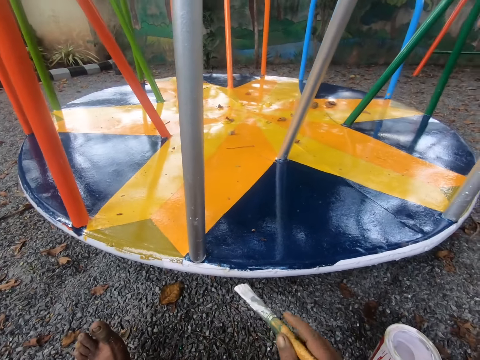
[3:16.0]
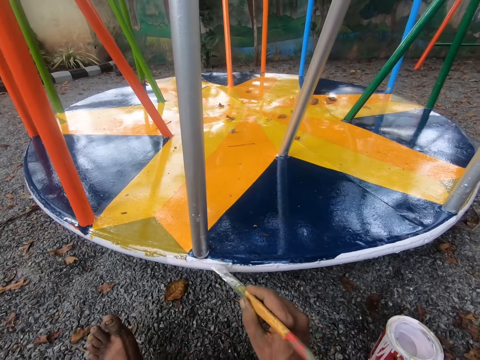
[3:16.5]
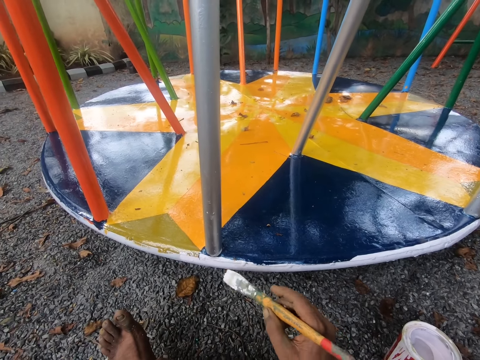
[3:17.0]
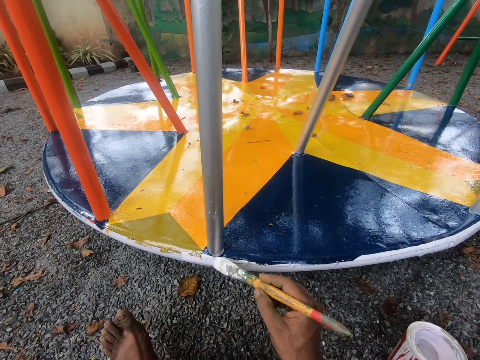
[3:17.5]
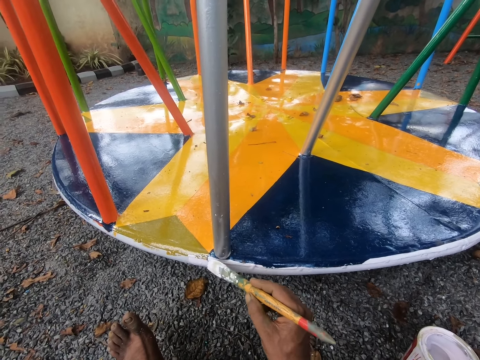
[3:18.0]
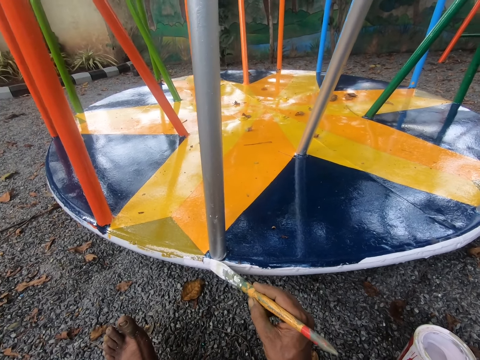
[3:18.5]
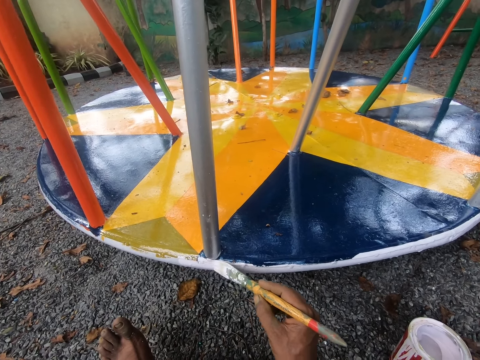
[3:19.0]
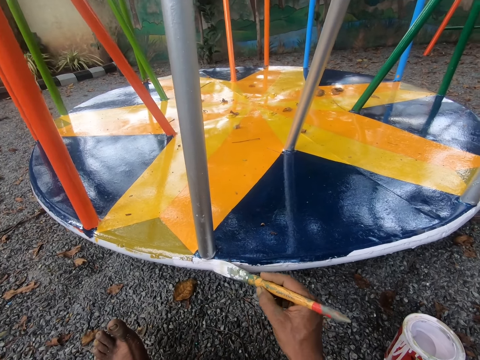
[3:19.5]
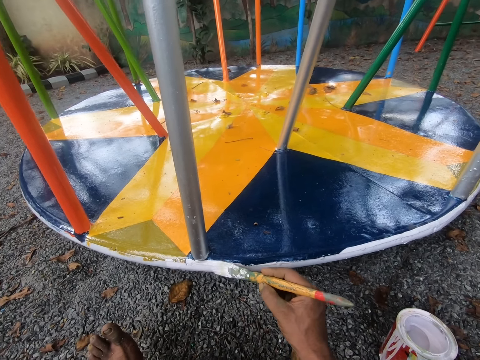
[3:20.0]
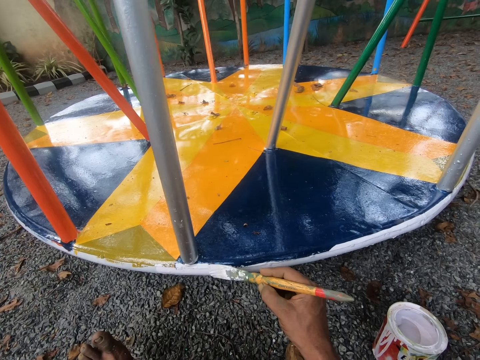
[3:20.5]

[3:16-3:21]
The camera wearer paints the merry go round.

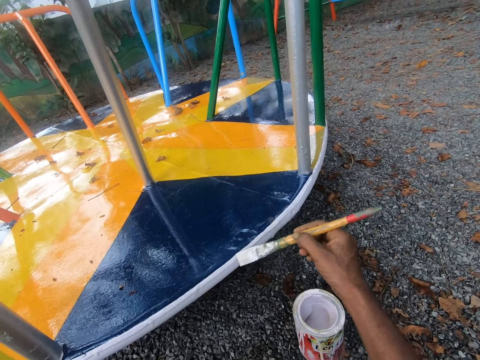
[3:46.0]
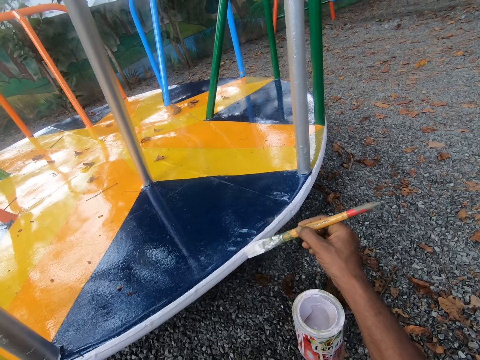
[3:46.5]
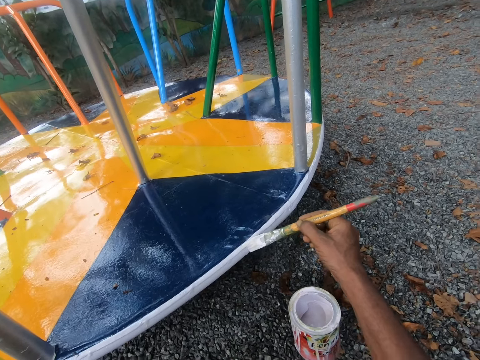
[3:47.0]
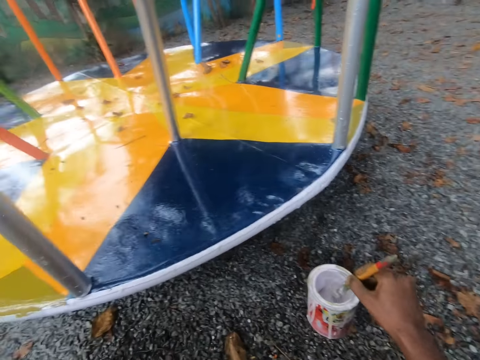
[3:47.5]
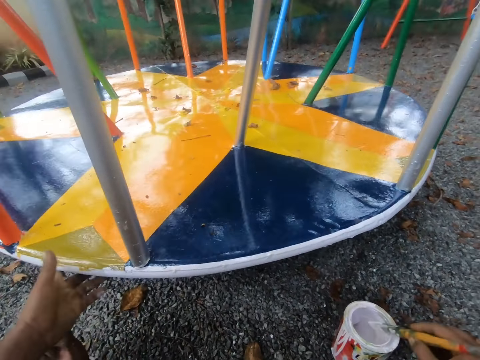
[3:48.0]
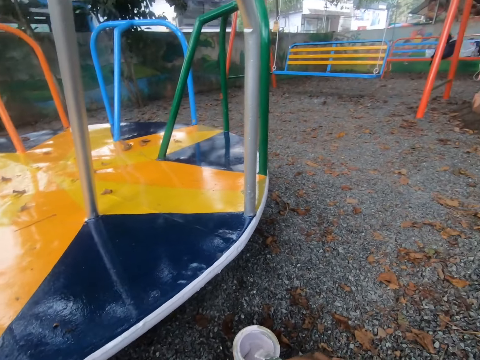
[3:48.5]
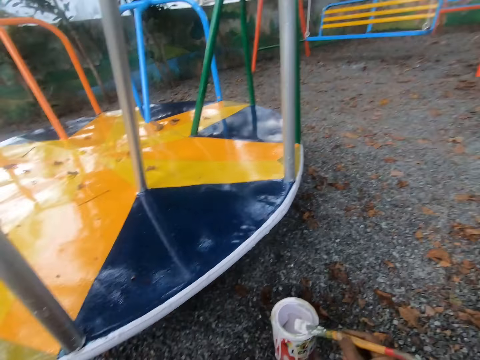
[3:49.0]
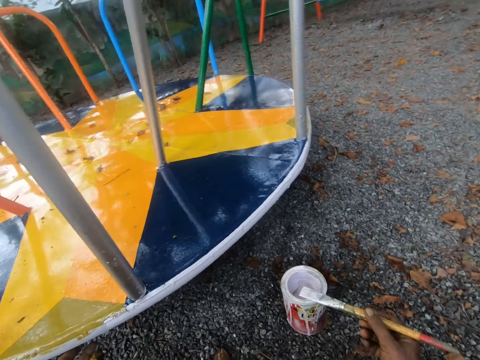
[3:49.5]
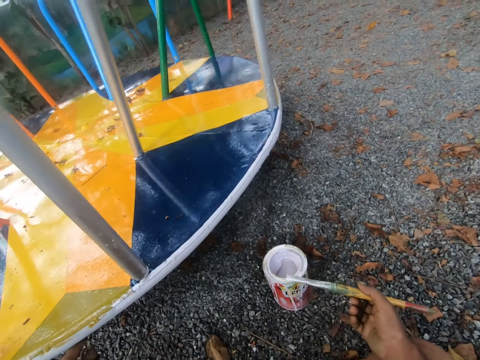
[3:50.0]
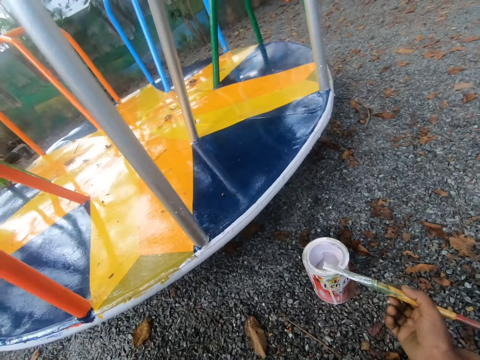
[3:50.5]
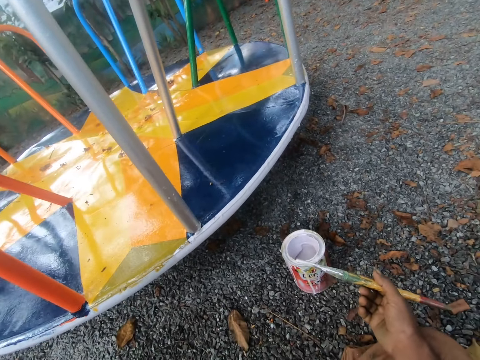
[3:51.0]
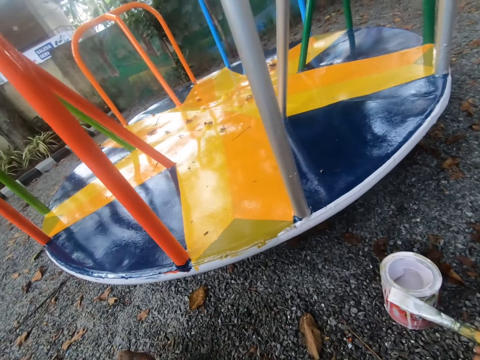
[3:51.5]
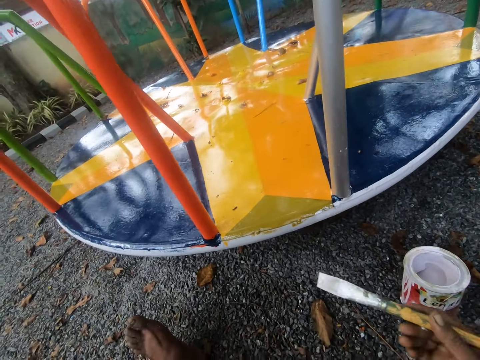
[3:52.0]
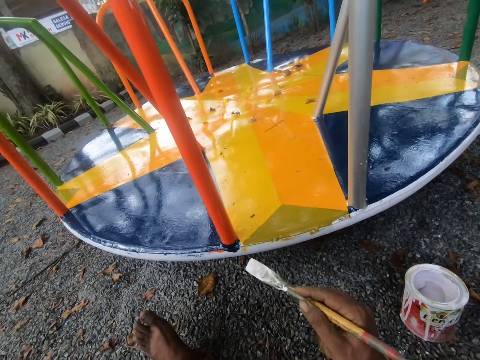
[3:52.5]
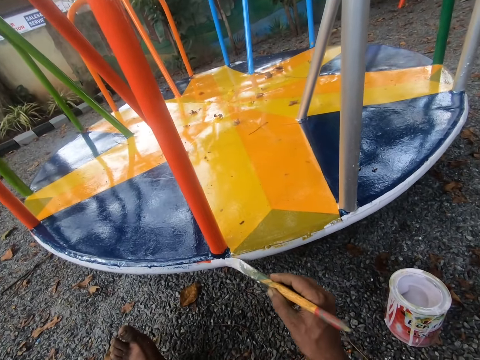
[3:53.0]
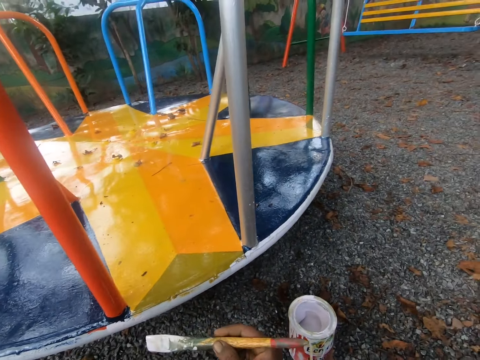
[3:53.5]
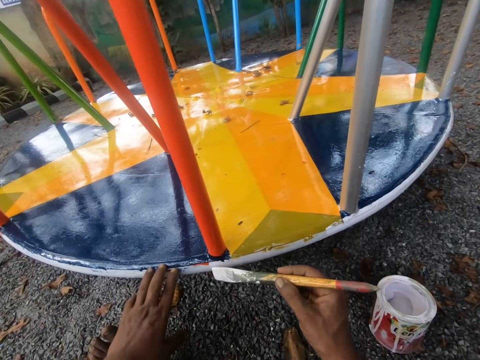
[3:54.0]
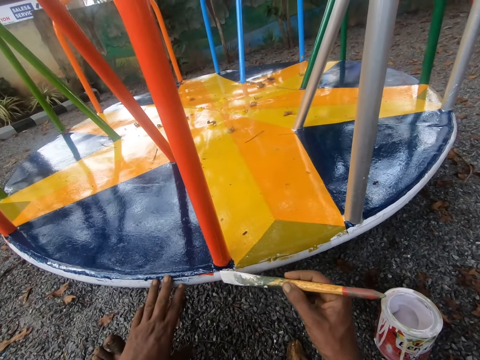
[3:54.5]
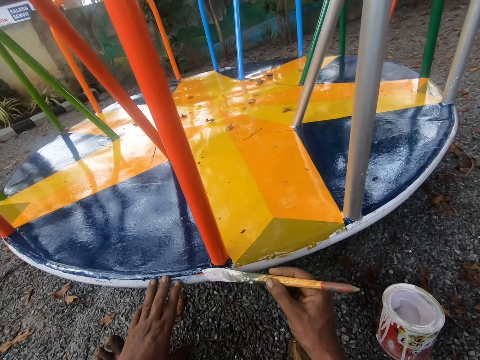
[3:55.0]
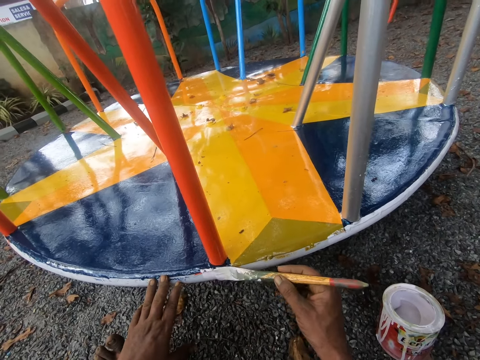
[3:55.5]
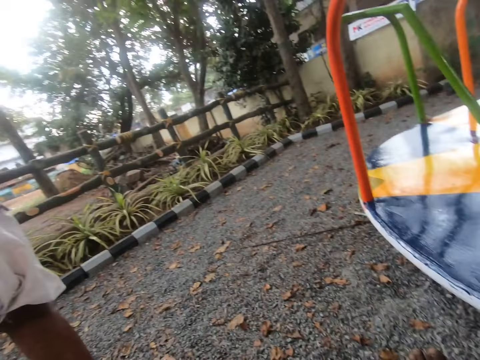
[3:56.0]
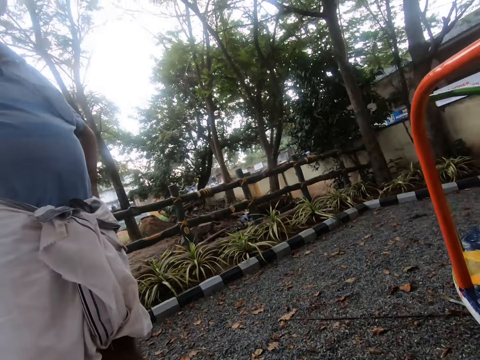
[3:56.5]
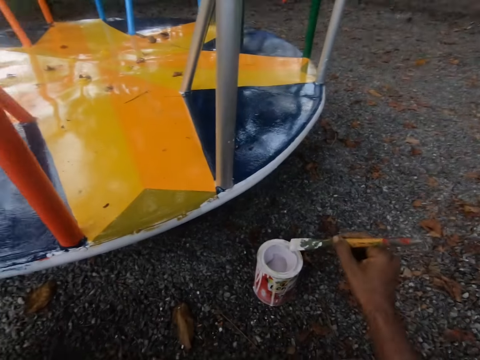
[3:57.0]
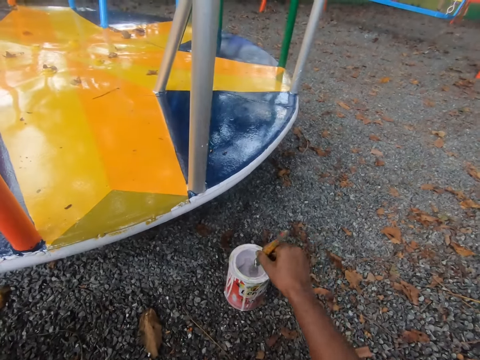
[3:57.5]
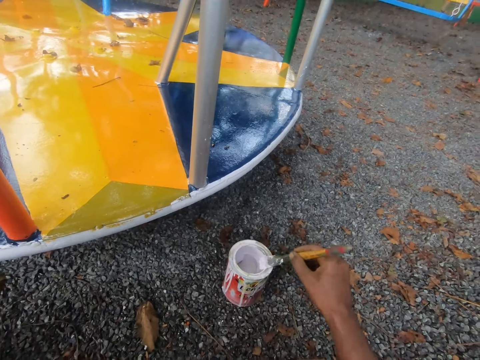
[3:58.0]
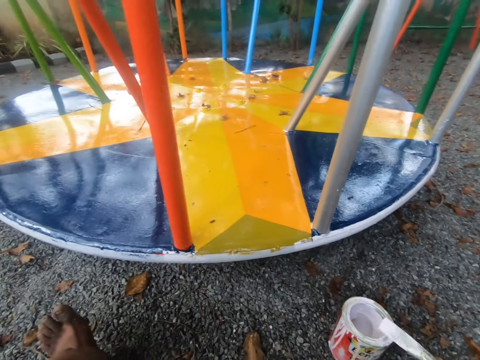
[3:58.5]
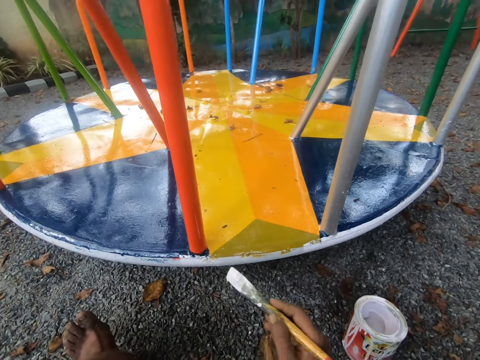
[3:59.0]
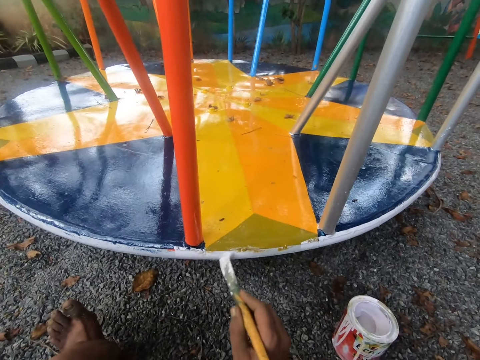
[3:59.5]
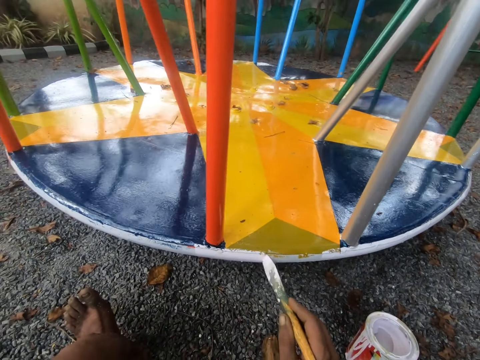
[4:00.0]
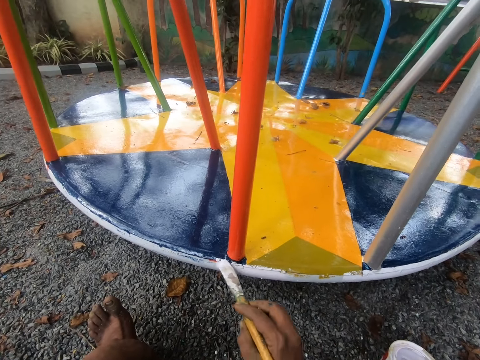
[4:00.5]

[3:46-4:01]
The camera wearer dips the paint brush in the paint can. He rotates the merry go round. He paints the merry go round with the brush. He holds the merry go round with his left hand. He interacts with a man. He looks at the man. He dips the paint brush in the paint can. He paints the merry go round with the brush.

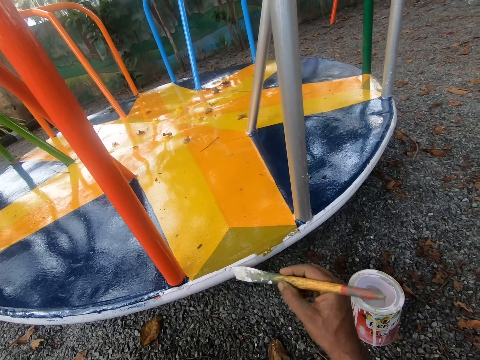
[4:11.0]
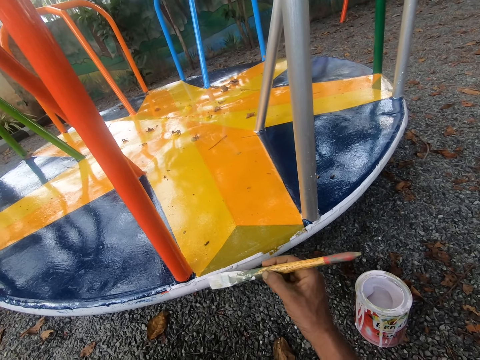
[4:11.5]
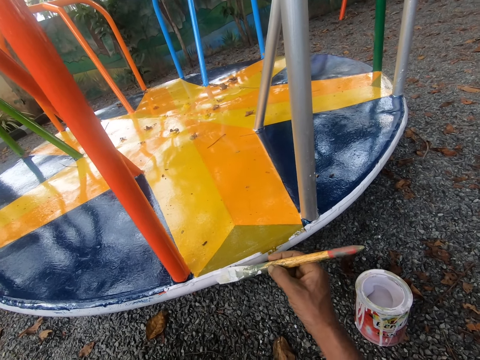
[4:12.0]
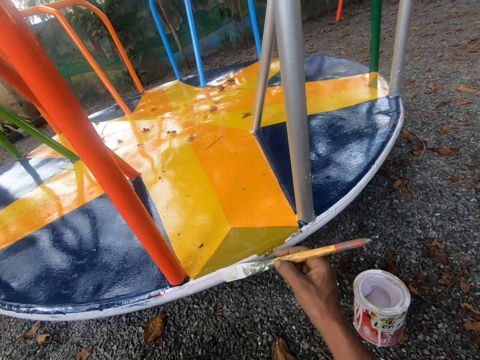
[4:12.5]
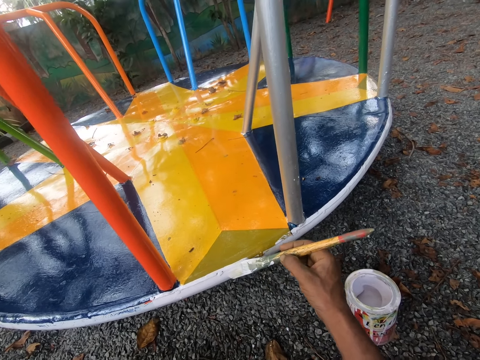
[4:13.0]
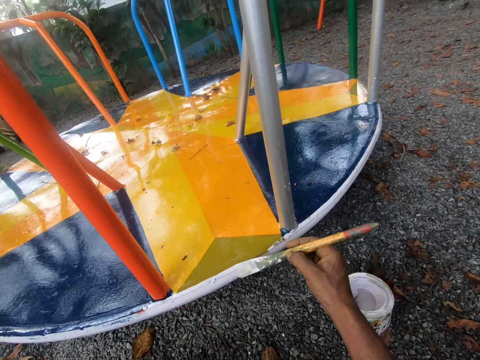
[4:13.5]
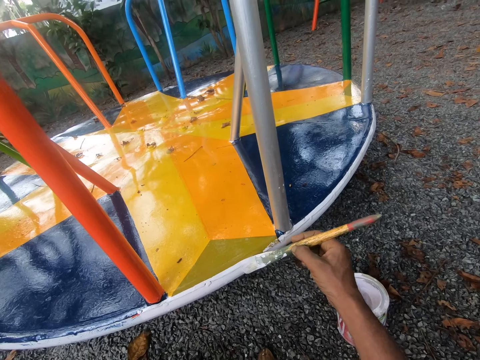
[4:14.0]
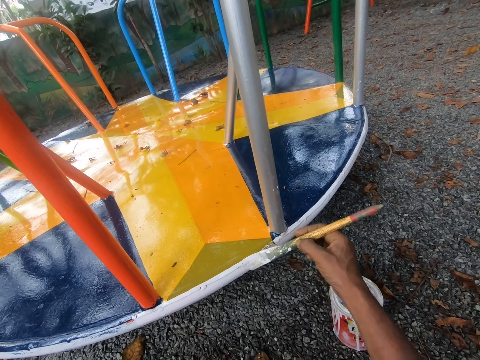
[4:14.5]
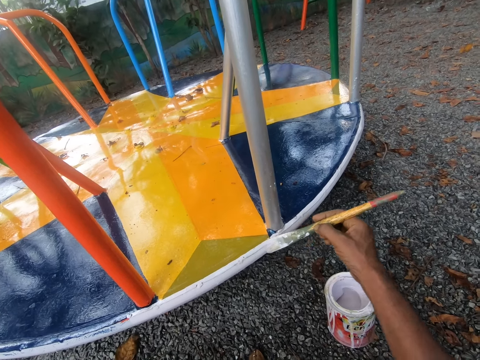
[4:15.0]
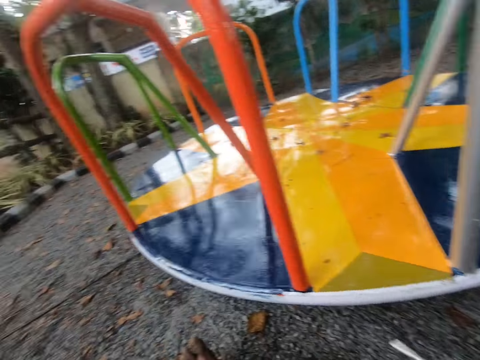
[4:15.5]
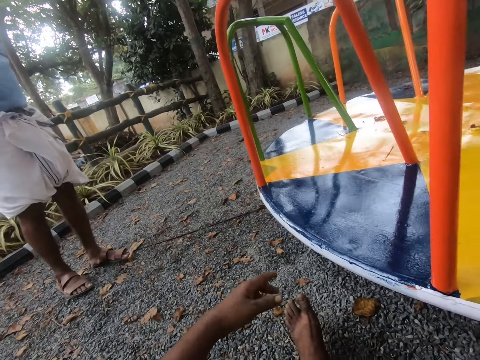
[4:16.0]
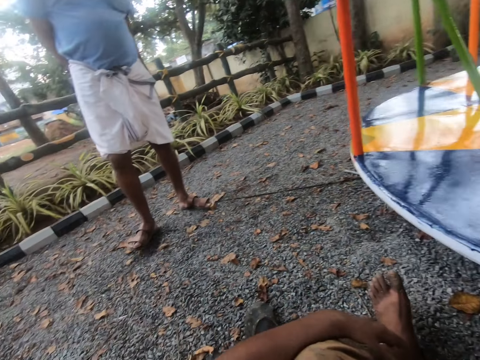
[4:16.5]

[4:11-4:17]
The camera wearer looks to the left. He moves his hand.
